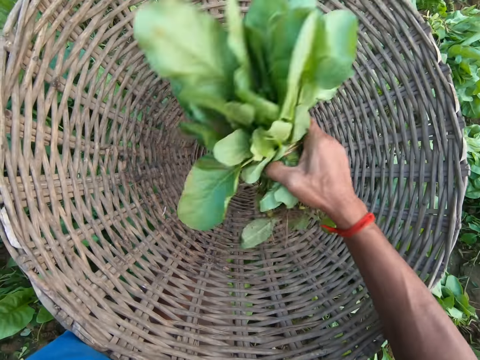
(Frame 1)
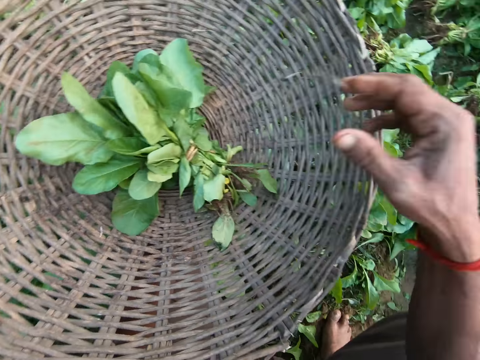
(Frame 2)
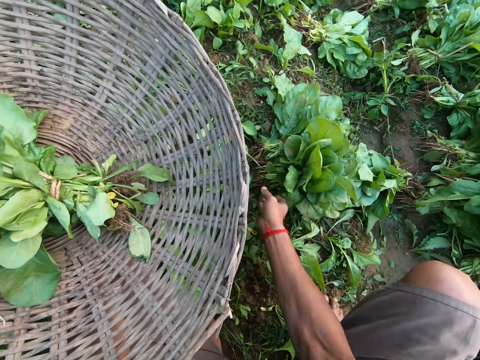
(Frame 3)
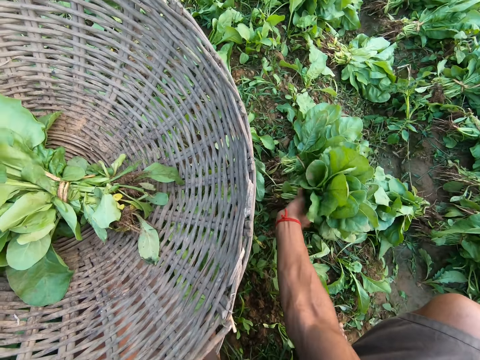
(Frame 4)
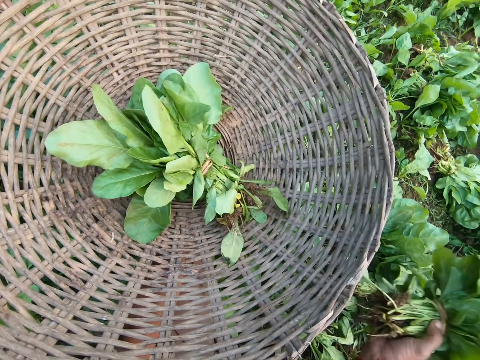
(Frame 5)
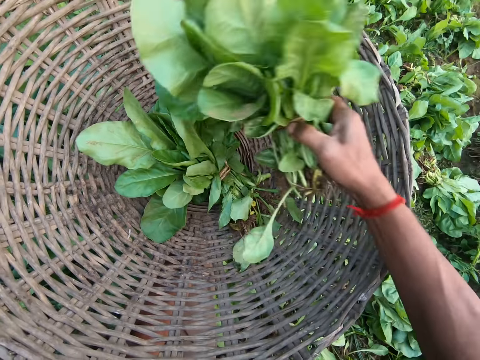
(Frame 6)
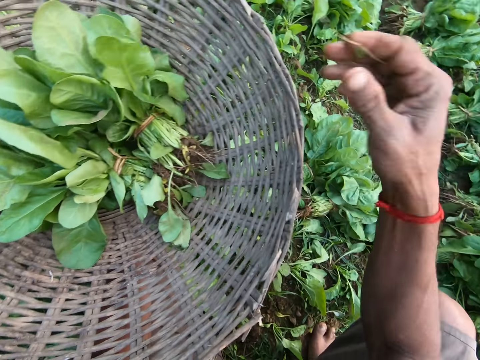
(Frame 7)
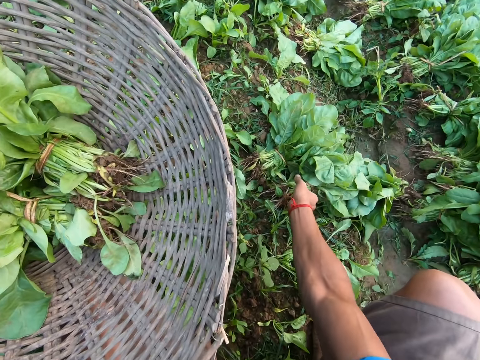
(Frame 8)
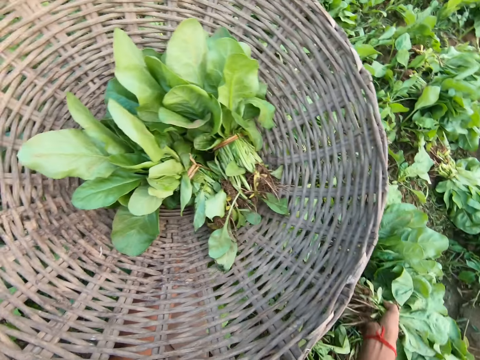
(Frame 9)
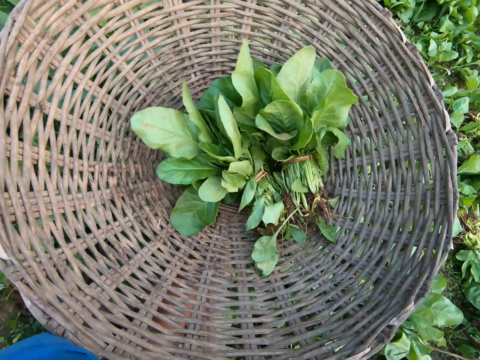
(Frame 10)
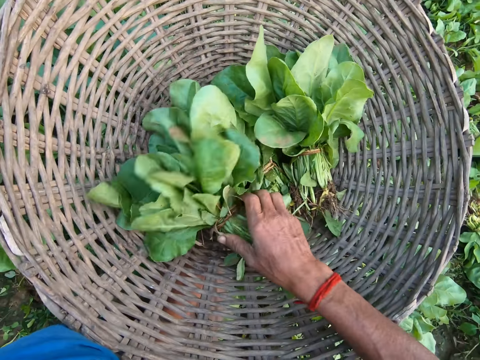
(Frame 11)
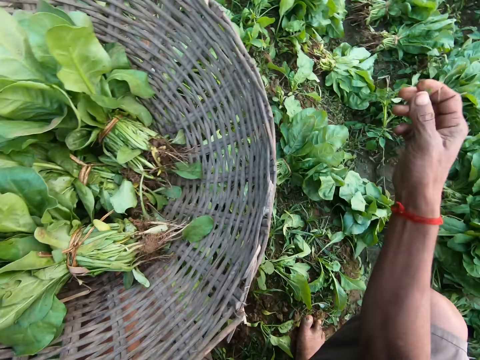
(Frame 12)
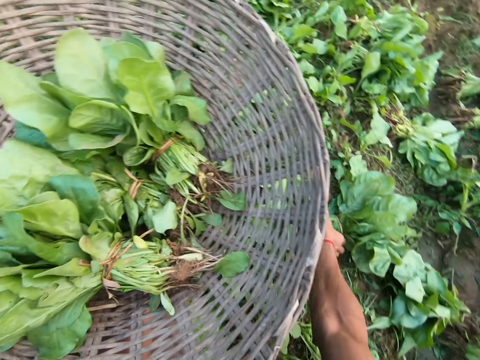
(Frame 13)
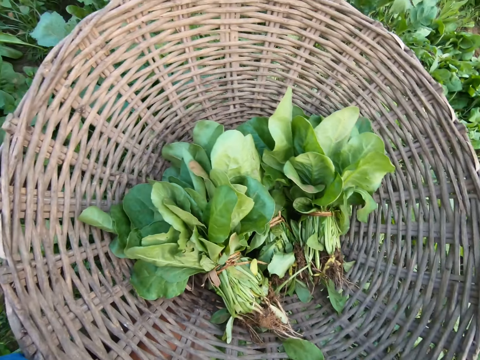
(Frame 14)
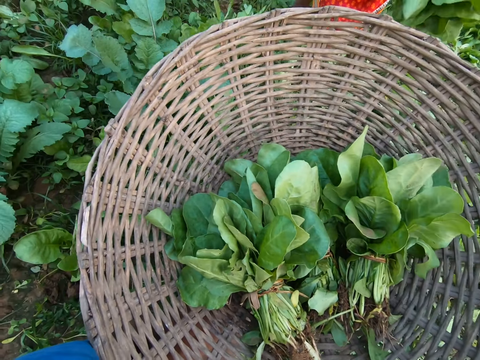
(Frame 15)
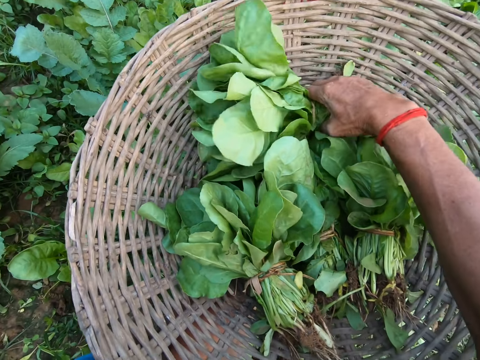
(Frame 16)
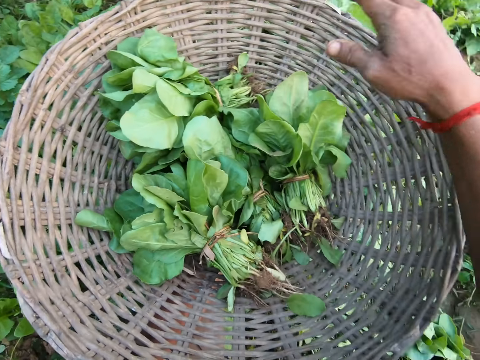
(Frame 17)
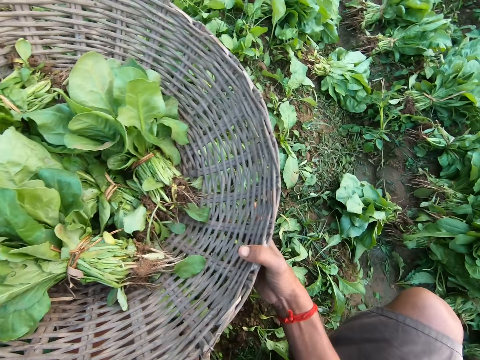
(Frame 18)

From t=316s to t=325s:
The camera wearer drops the green vegetable in his right hand in the basket or tray. He picks a green vegetable on the ground with his right hand. He drops the green vegetable in his right hand in the basket. He picks a green vegetable on the ground with his right hand. He drops the green vegetable in his right hand in the basket. He picks a green vegetable on the ground with his right hand. A lady appears. The lady holds a green vegetable in her hand. The camera wearer drops the green vegetable in his right hand in the basket. The lady converses. The camera wearer holds the tray.

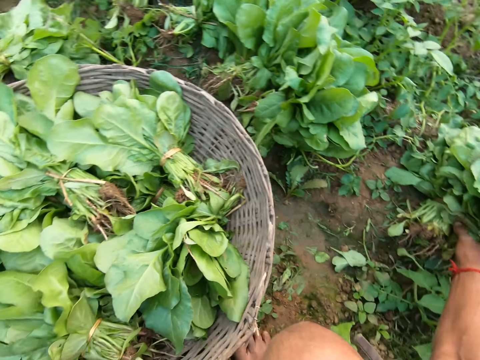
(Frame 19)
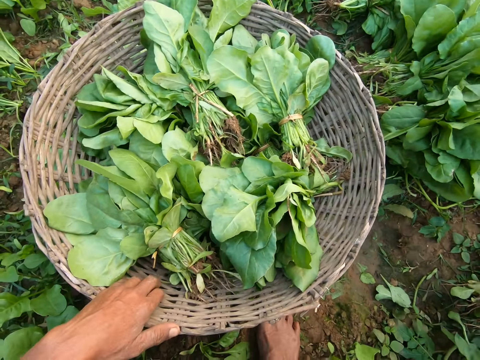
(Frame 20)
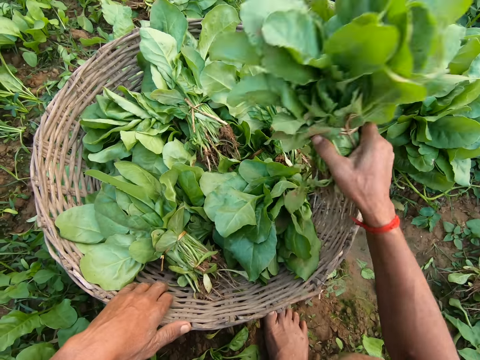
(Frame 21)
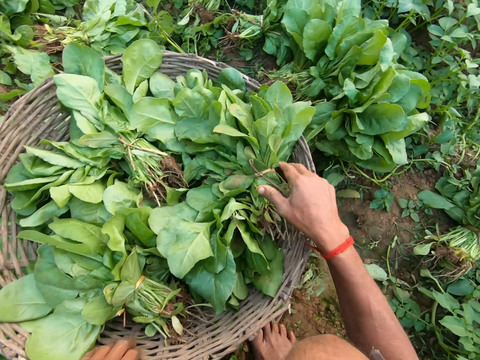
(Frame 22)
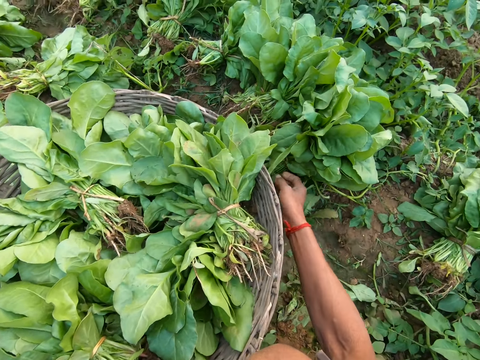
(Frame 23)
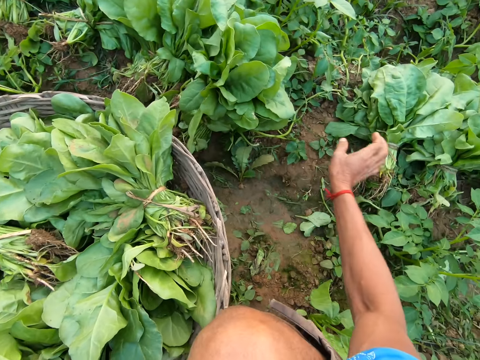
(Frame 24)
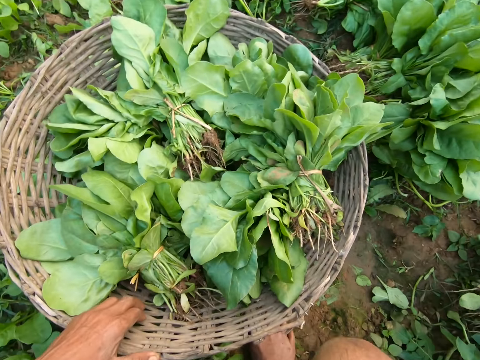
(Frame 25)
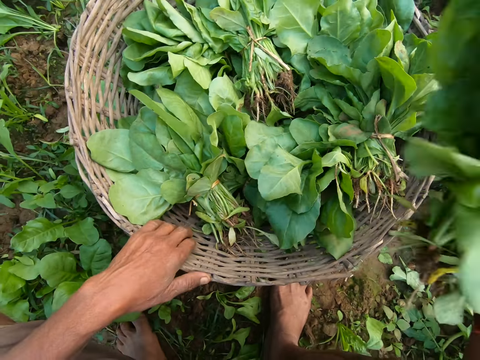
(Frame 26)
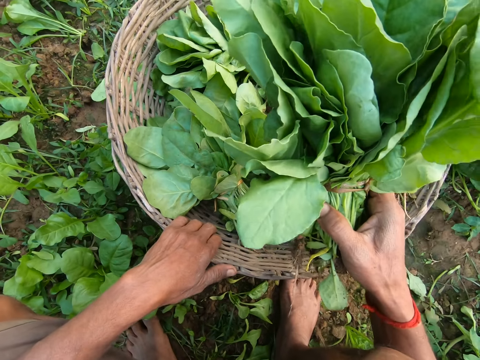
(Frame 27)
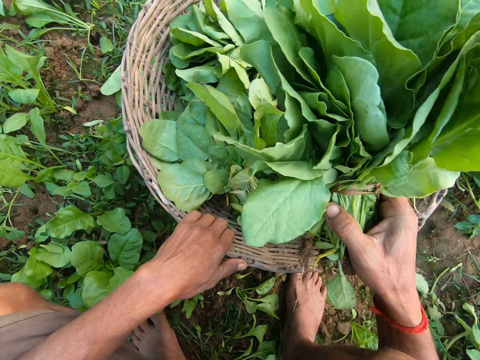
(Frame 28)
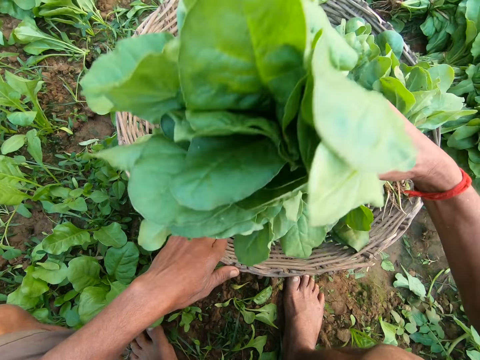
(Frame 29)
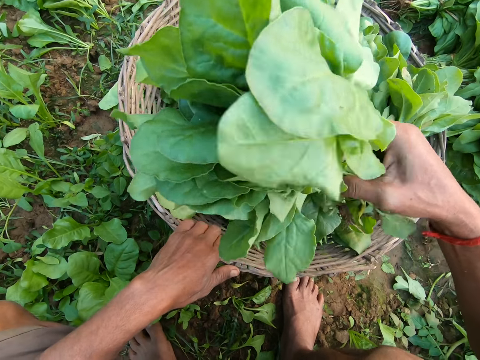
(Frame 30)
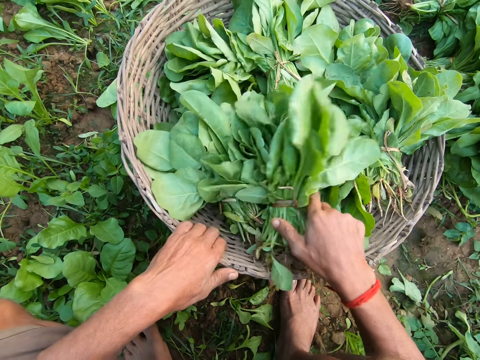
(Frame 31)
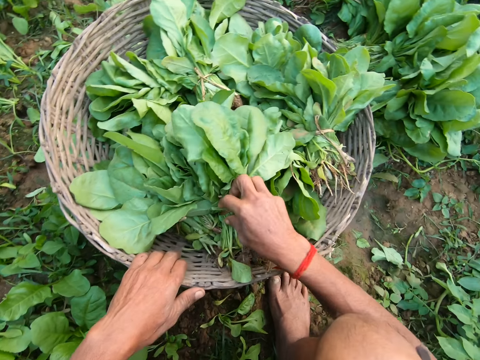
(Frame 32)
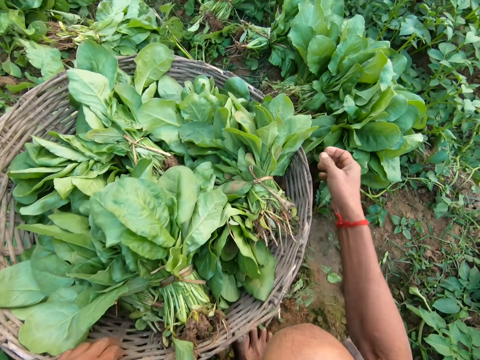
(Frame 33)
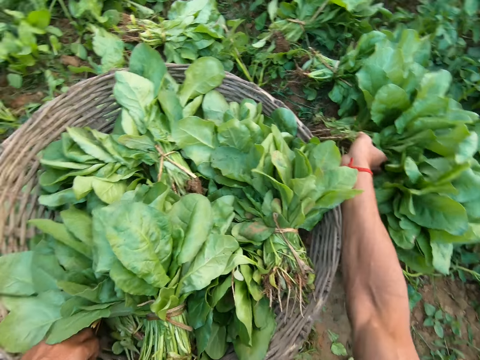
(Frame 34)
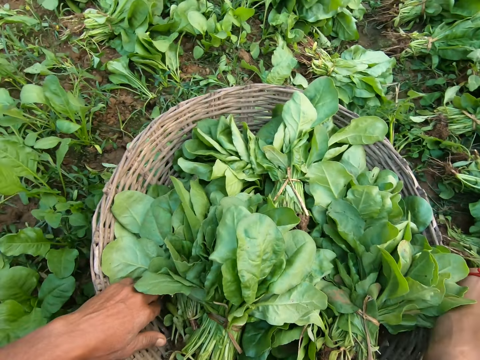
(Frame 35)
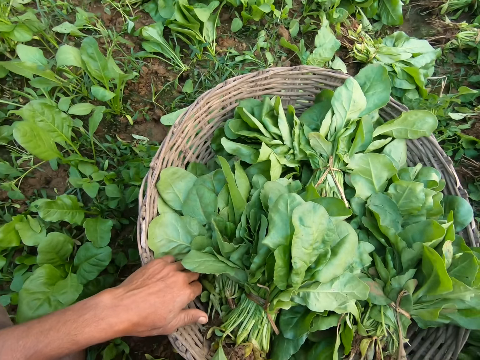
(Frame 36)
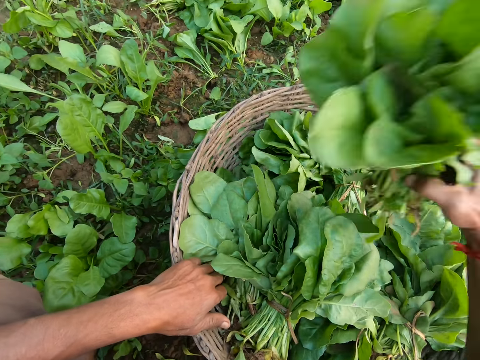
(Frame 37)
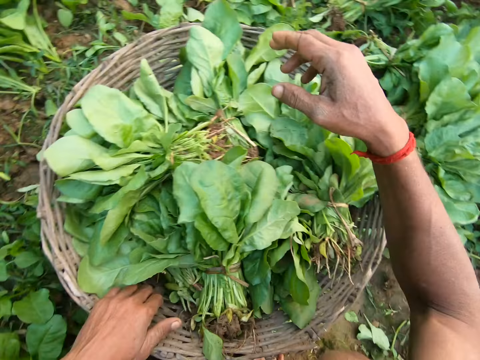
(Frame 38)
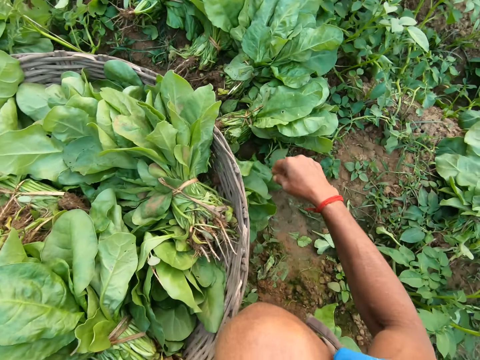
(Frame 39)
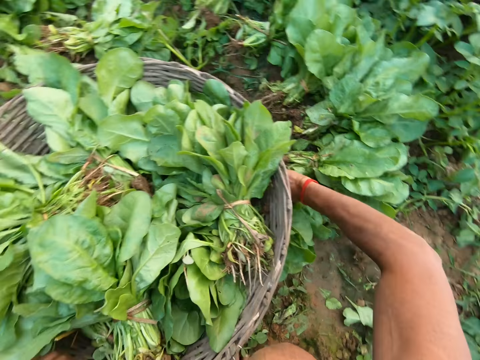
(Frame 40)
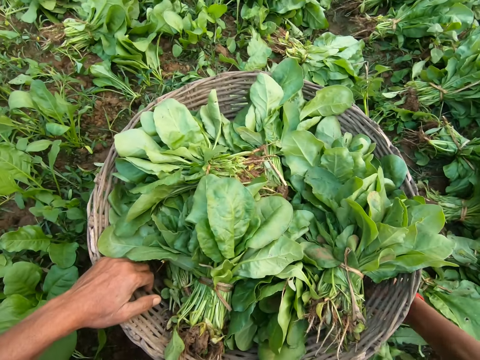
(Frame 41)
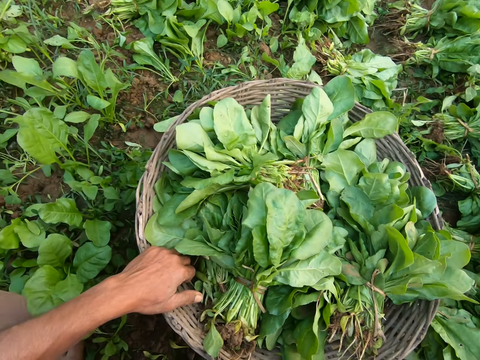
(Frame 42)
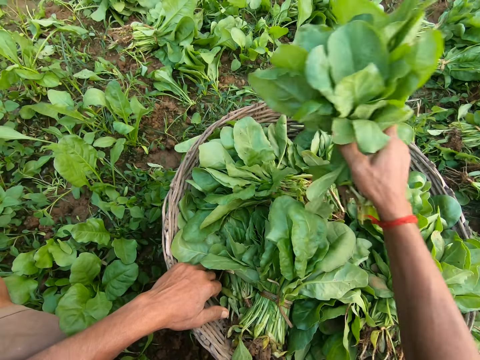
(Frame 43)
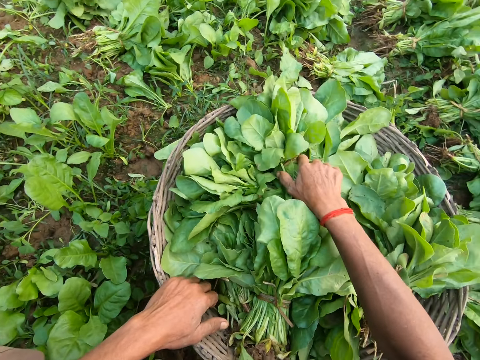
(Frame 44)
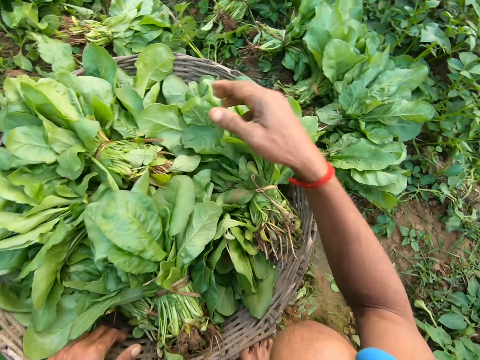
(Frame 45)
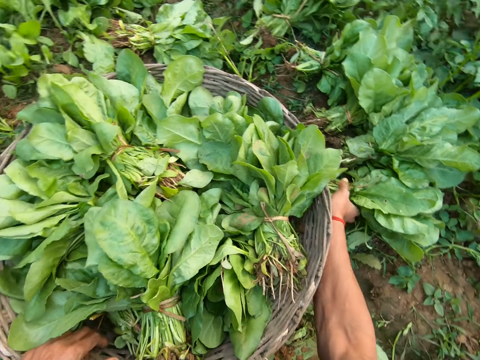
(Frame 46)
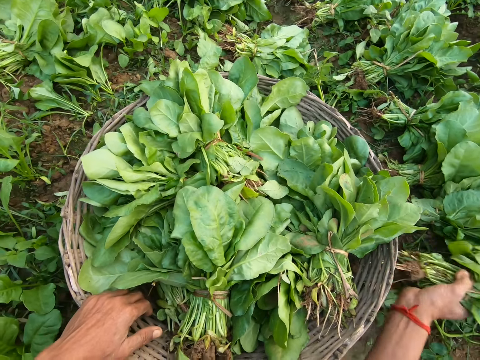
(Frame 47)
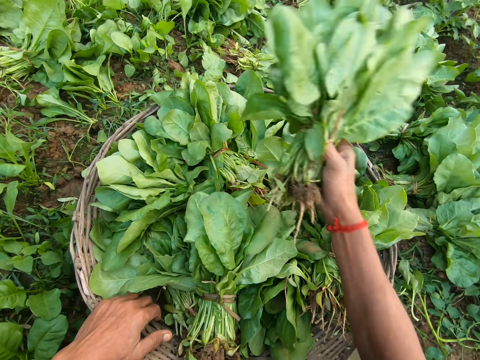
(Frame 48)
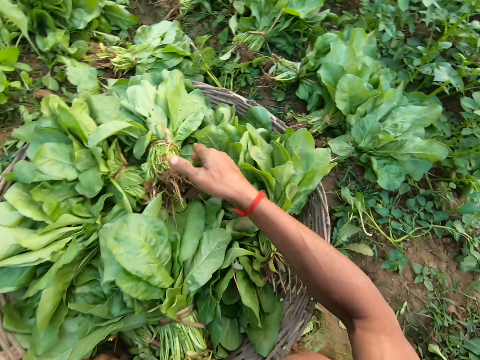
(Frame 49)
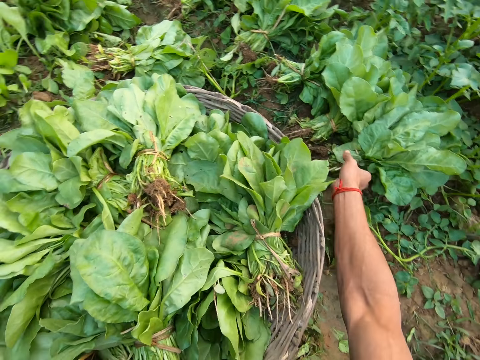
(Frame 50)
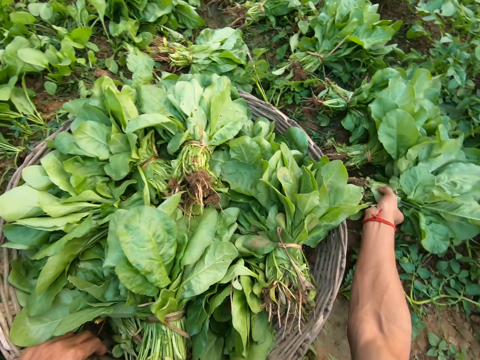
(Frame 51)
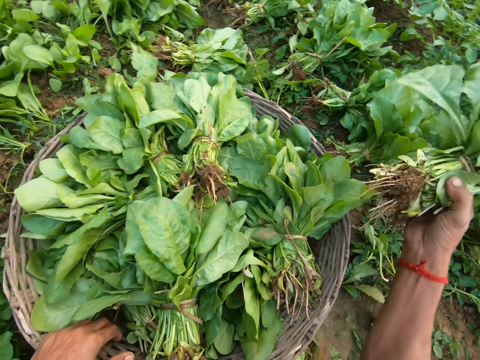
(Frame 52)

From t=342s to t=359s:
The camera wearer picks a green vegetable on the ground with his right hand. He drops the green vegetable in his right hand in the basket. A lady converses. The camera wearer picks a green vegetable on the ground with his right hand. He drops the green vegetable in his right hand in the basket. He picks a green vegetable on the ground with his right hand. He drops the green vegetable in his right hand in the basket. He picks a green vegetable on the ground with his right hand. He drops the green vegetable in his right hand in the basket. He picks a green vegetable on the ground with his right hand. He drops the green vegetable in his right hand in the basket. He picks a green vegetable on the ground with his right hand.
